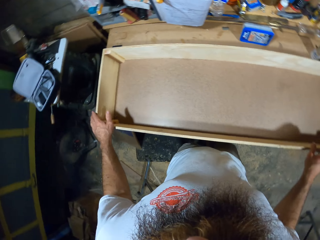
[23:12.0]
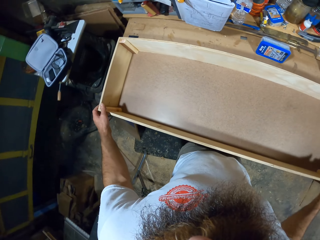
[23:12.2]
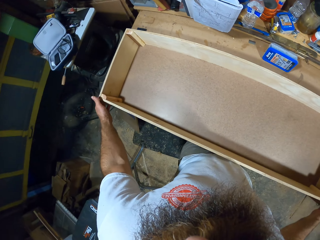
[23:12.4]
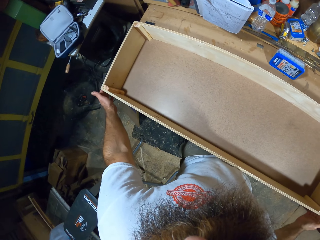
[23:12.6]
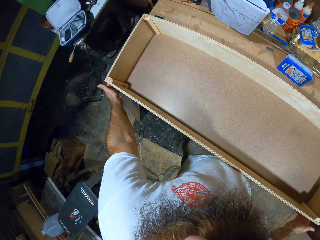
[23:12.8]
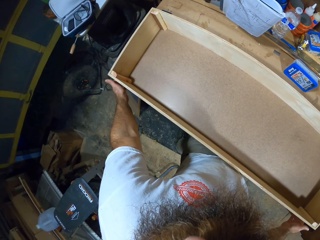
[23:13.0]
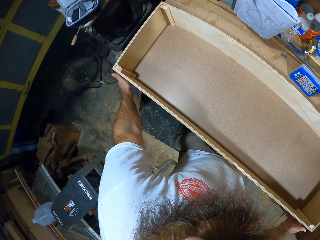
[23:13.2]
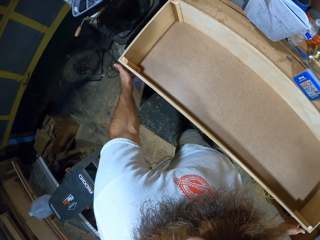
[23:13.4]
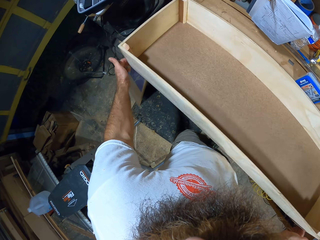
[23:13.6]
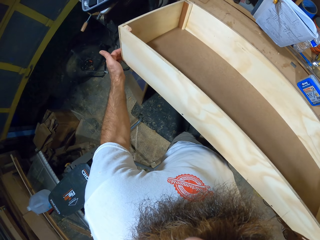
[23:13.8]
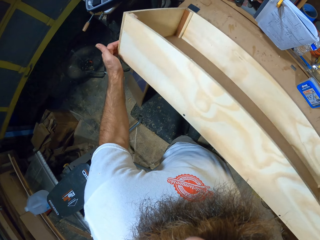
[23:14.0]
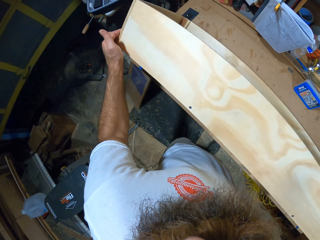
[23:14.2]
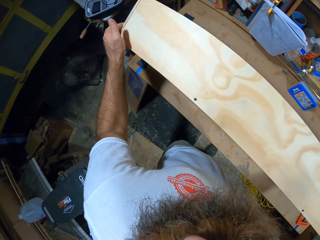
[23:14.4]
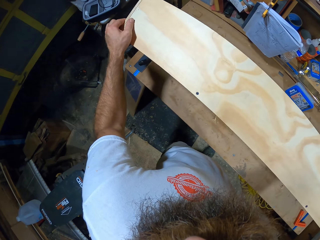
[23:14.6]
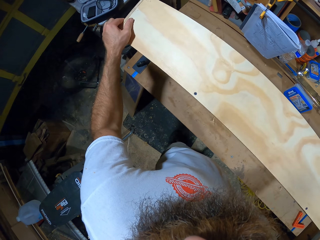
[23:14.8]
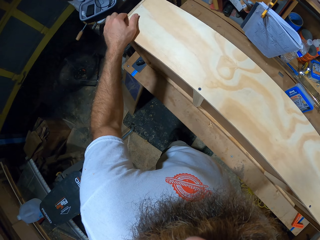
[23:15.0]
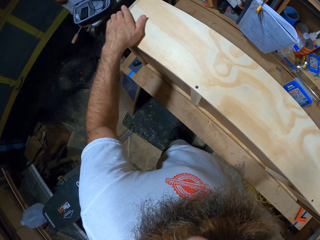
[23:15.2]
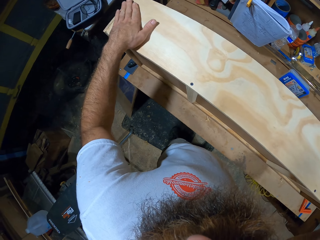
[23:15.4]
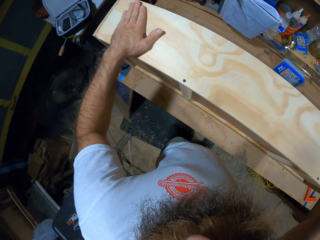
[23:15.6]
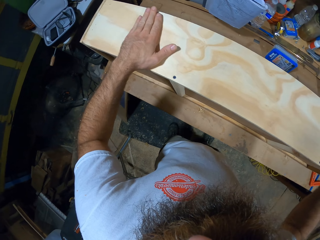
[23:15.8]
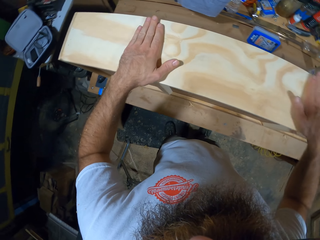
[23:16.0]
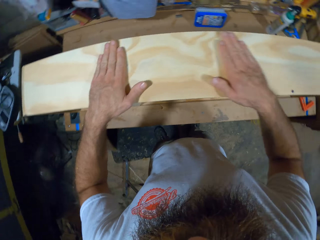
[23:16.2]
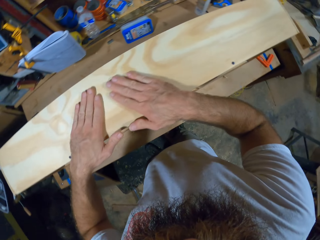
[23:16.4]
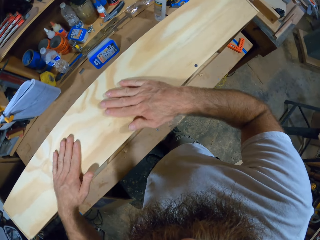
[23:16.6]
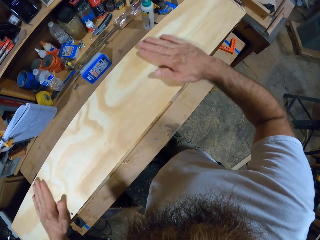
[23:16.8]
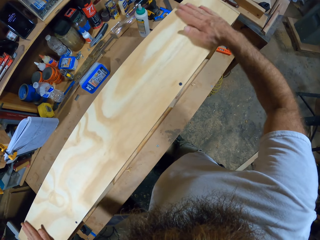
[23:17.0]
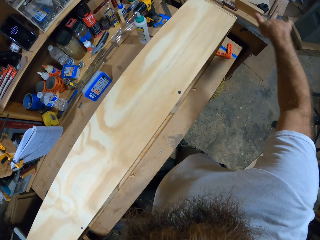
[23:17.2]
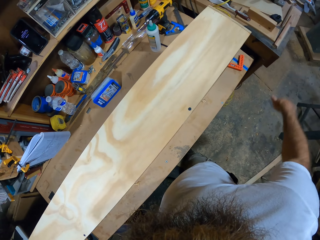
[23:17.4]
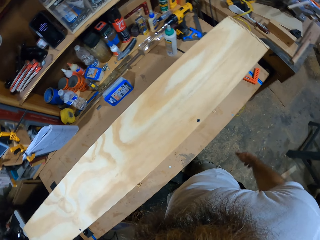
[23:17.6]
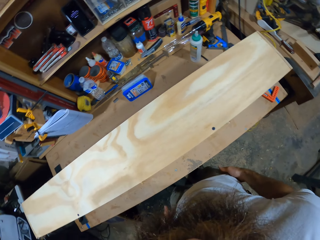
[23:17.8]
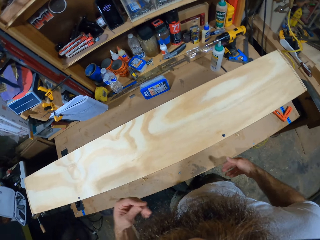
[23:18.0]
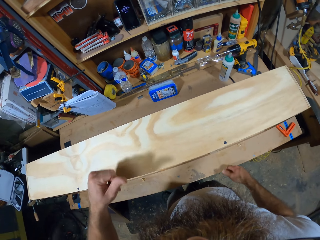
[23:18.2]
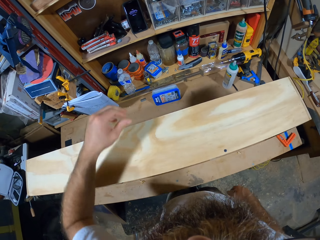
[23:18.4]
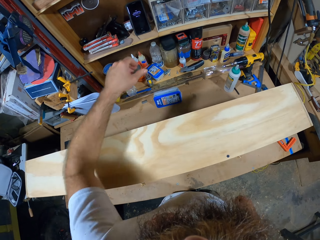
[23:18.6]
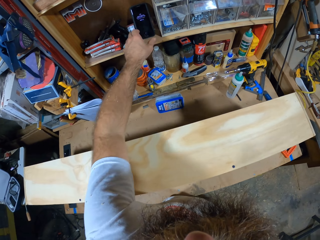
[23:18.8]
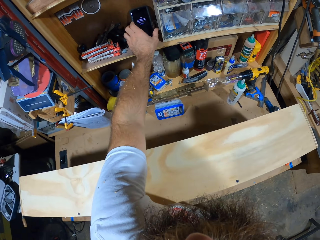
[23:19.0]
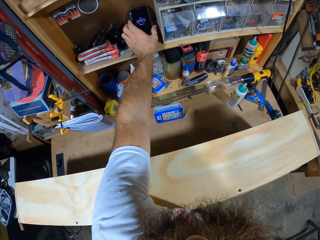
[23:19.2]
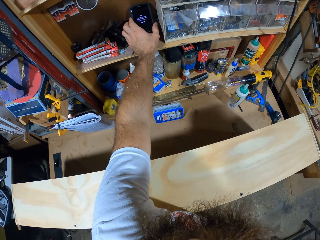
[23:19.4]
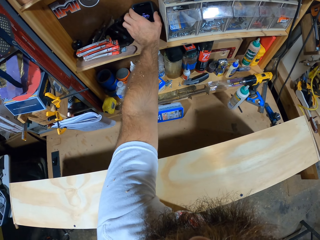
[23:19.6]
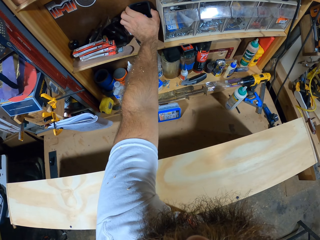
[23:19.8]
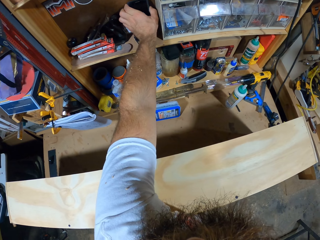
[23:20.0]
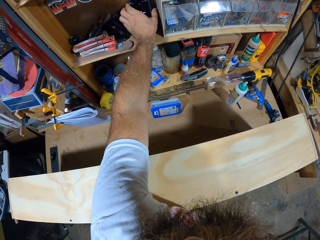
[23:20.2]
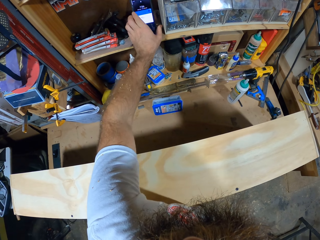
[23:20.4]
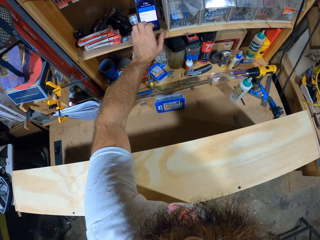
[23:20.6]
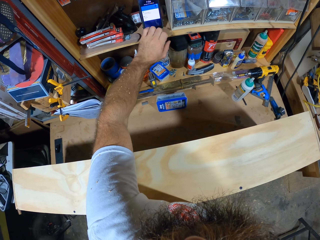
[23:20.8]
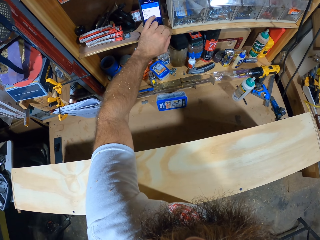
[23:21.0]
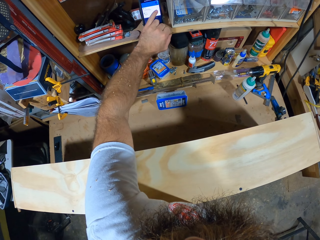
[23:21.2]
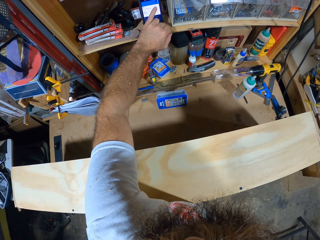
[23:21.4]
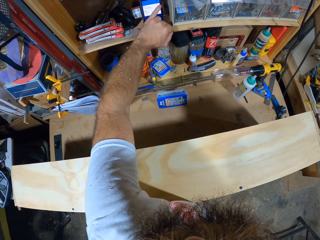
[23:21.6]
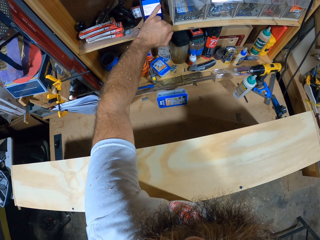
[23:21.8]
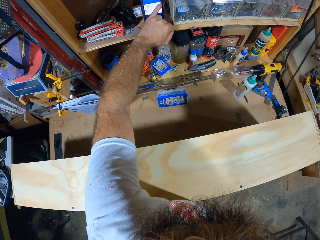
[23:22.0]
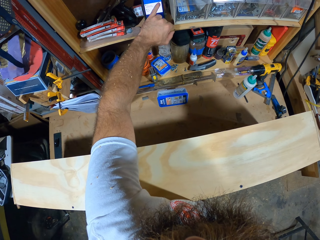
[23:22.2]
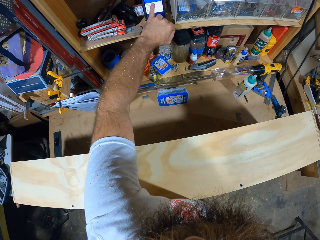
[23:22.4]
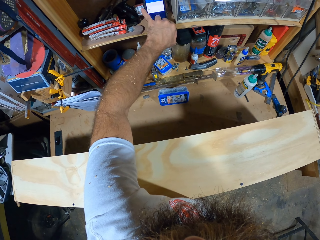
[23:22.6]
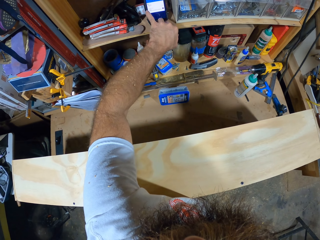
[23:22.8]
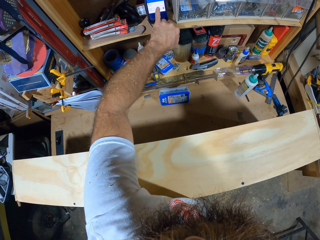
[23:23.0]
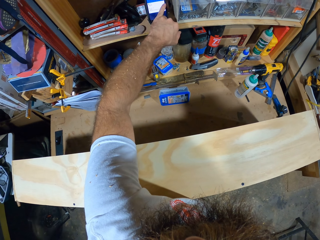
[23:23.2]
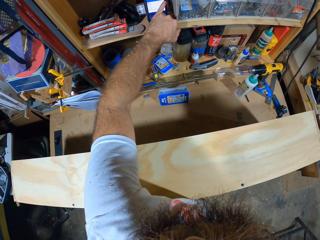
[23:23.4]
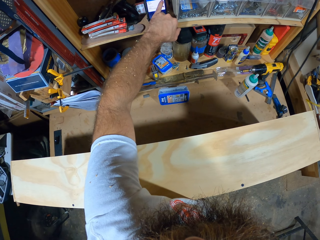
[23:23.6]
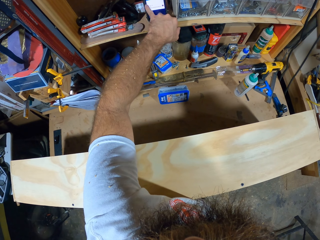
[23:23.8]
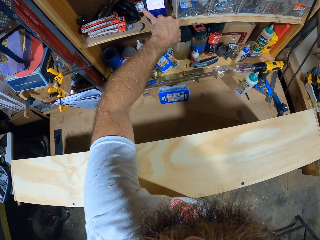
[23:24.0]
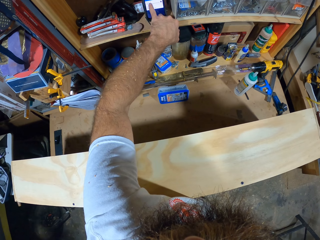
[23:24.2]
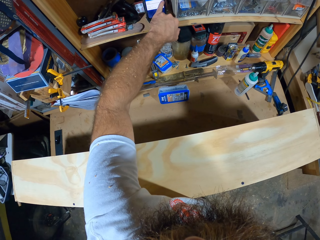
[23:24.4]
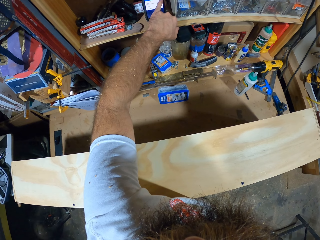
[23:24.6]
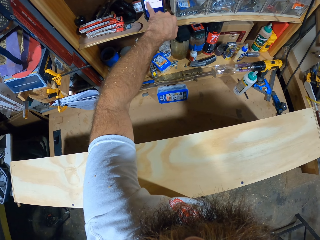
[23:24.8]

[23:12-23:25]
The camera wearer flips the woodwork on the table with both hands. He rubs the woodwork on the table with both hands. He touches a phone on the shelf with his left hand. He operates the phone on the shelf with his left hand.

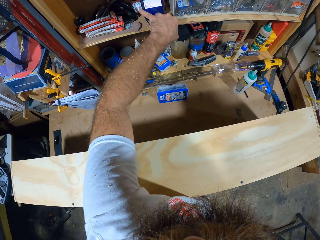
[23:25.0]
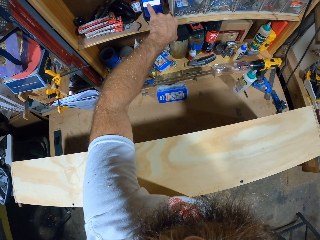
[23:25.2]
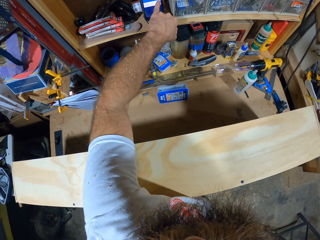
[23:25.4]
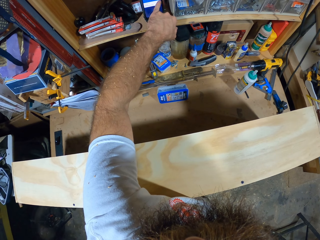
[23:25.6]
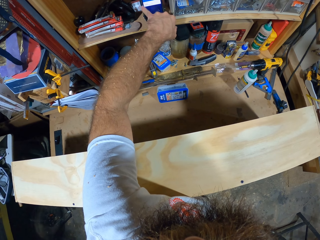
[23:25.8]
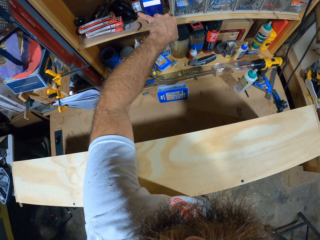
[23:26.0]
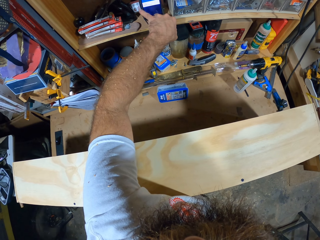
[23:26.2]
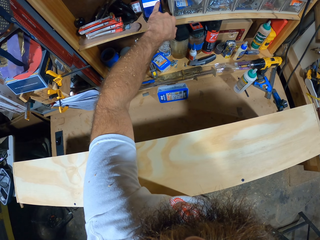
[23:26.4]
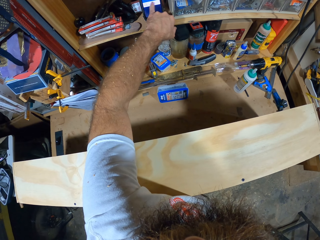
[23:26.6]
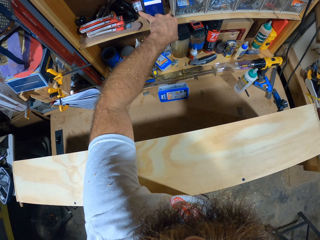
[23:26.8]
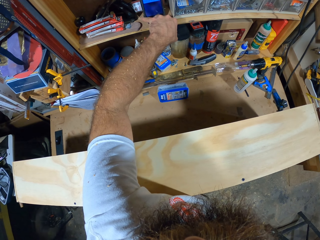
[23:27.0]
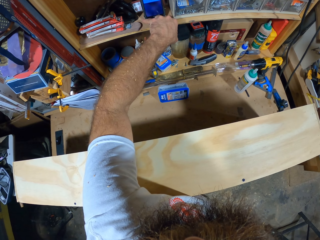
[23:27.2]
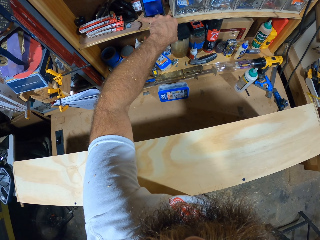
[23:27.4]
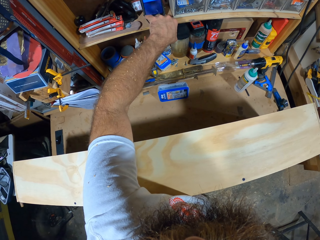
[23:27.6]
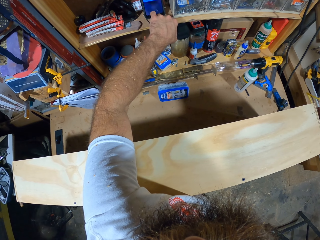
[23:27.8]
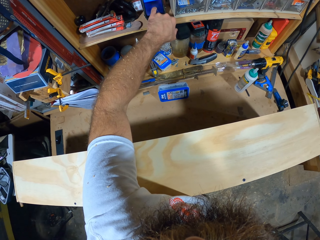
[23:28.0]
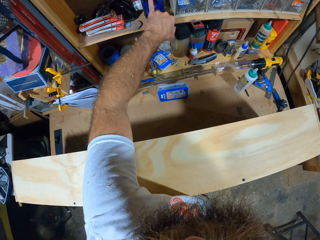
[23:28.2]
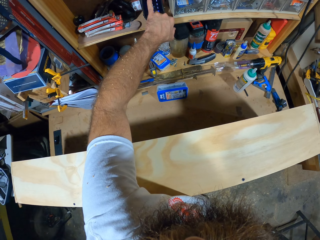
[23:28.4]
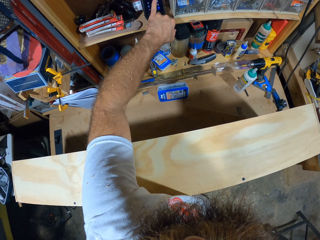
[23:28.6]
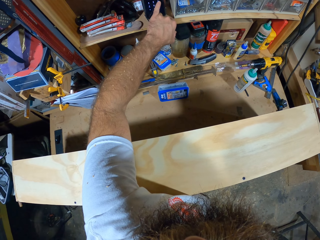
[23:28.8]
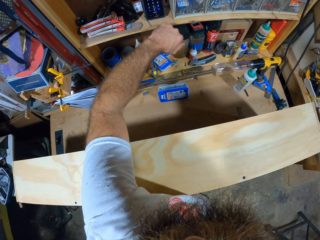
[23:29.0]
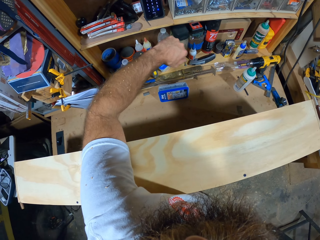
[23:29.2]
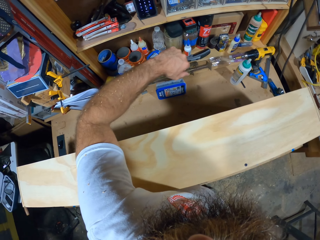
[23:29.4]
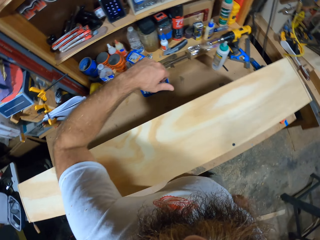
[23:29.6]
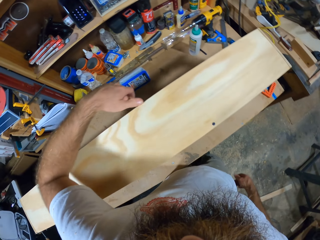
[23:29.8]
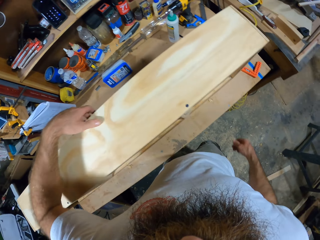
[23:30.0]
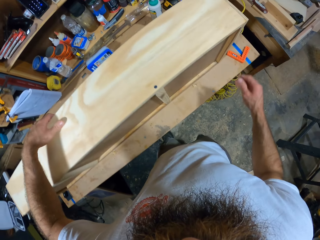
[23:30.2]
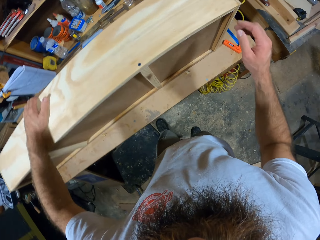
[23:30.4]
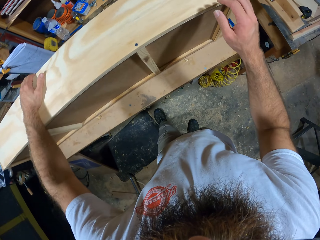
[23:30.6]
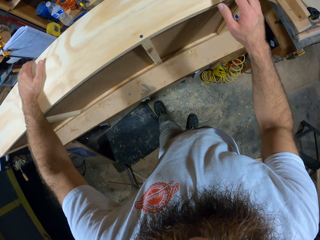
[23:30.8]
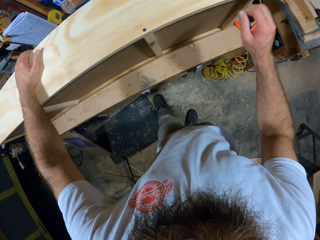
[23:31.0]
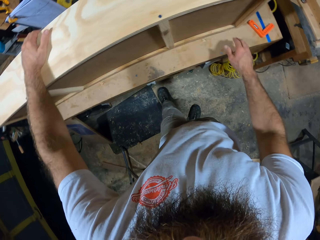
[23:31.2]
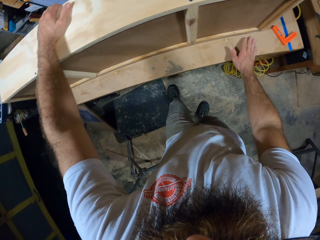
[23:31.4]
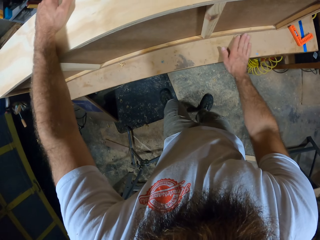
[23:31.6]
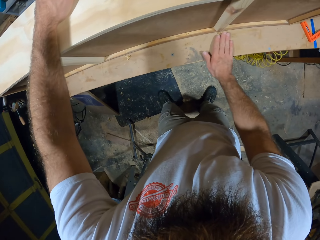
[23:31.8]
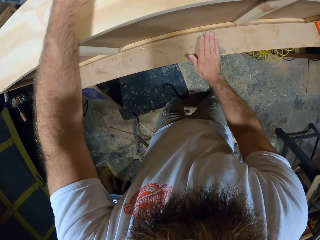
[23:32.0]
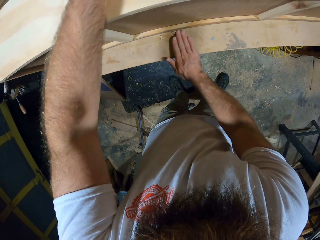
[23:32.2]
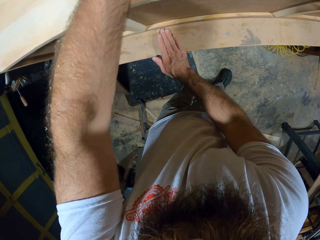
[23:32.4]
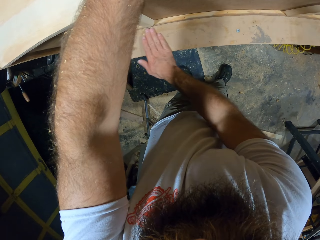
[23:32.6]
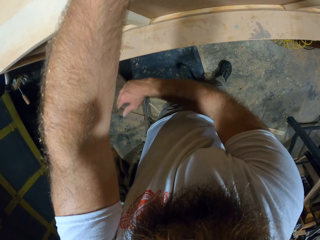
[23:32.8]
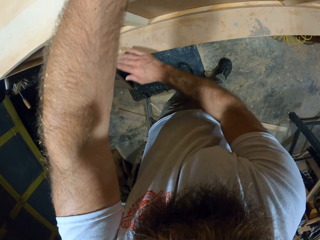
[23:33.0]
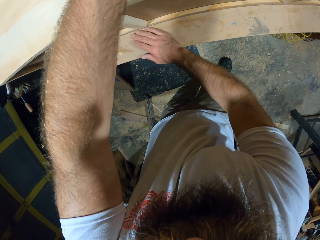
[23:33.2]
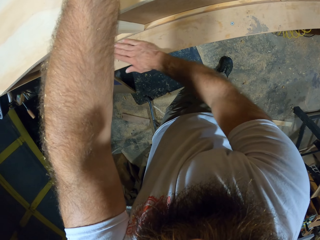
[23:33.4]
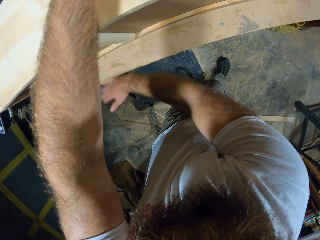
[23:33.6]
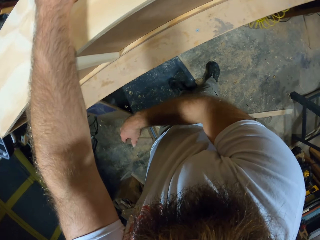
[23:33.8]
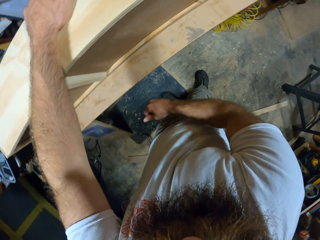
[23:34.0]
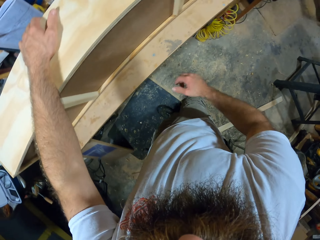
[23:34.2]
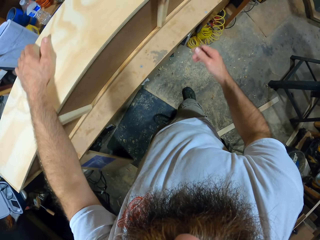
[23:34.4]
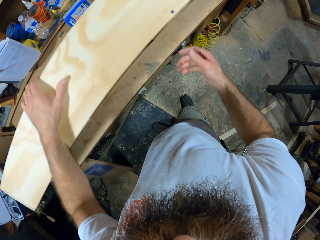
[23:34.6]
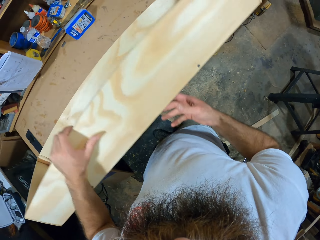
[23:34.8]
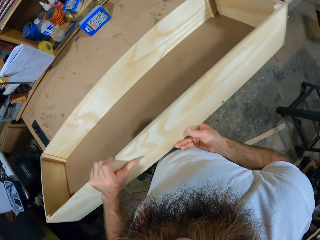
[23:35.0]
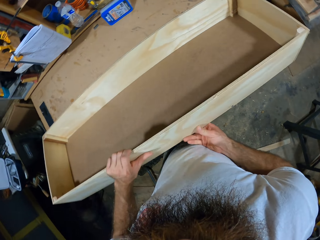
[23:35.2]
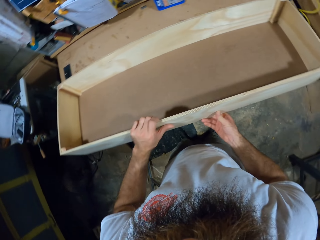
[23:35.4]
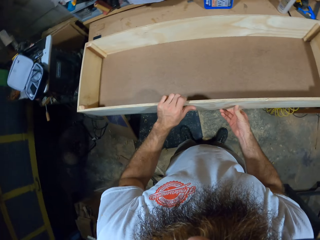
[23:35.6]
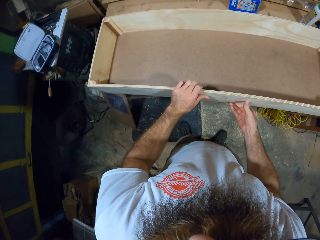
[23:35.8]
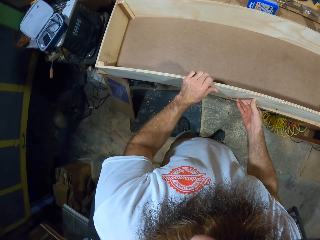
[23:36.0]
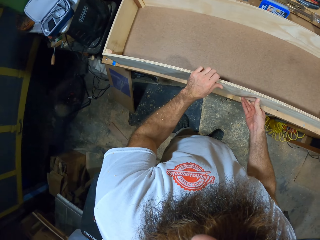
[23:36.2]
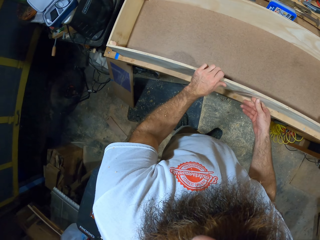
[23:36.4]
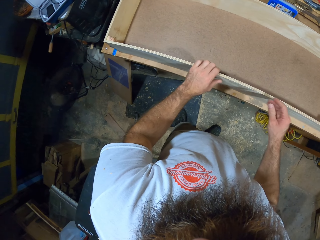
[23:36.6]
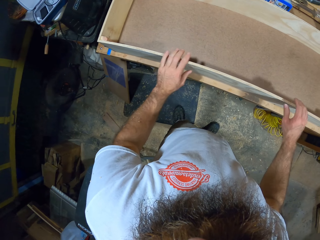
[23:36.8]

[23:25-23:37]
The camera wearer touches the wooden box. He places his left hand on the woodwork on the table. He wipes dirt off the table with his right hand. He flips the woodwork on the table with both hands.
